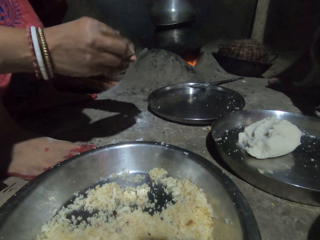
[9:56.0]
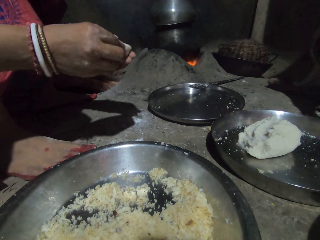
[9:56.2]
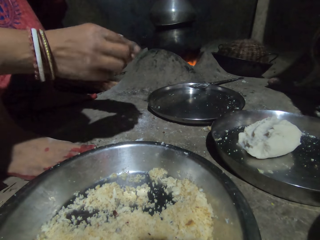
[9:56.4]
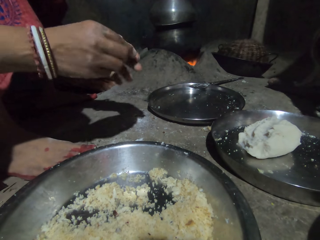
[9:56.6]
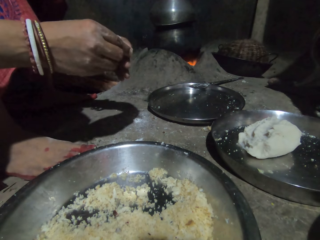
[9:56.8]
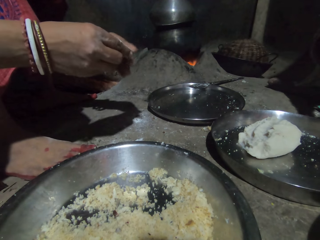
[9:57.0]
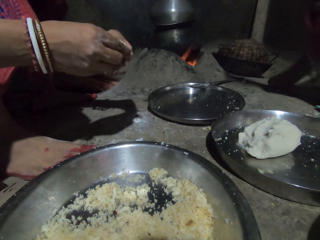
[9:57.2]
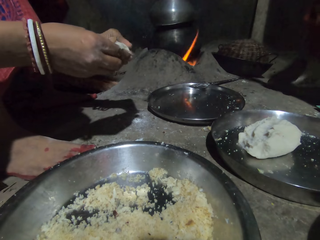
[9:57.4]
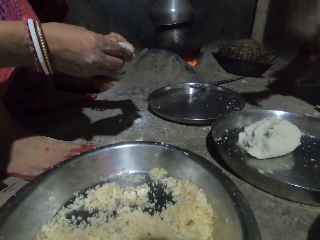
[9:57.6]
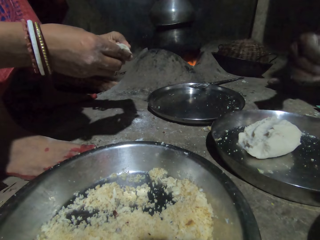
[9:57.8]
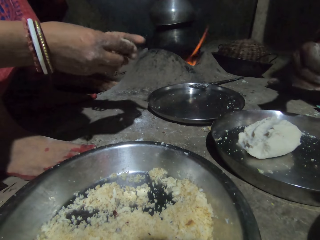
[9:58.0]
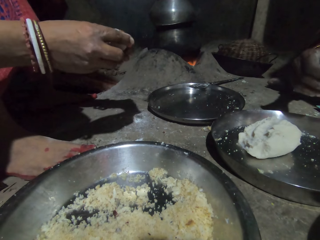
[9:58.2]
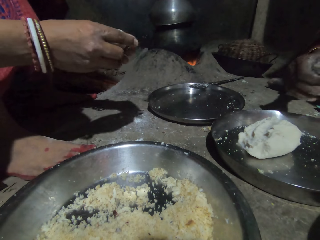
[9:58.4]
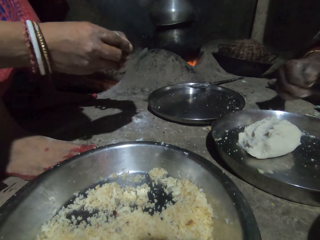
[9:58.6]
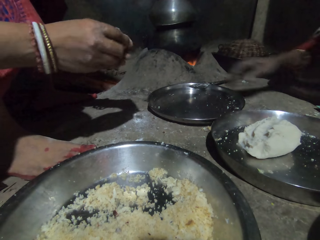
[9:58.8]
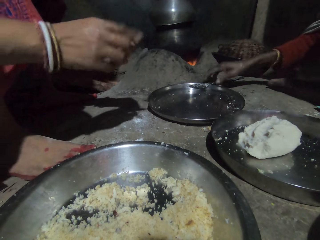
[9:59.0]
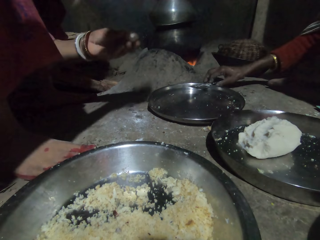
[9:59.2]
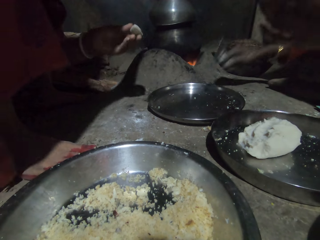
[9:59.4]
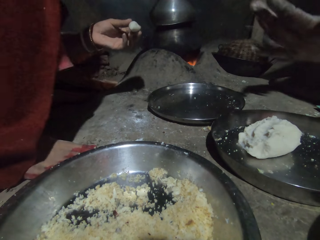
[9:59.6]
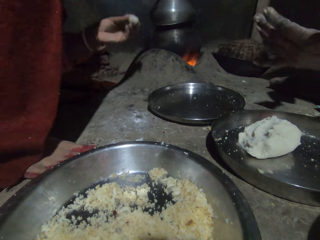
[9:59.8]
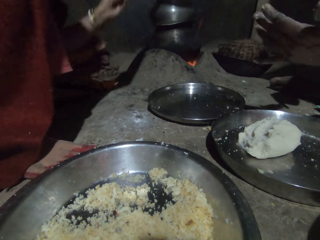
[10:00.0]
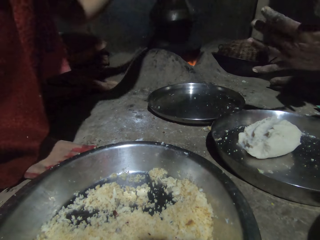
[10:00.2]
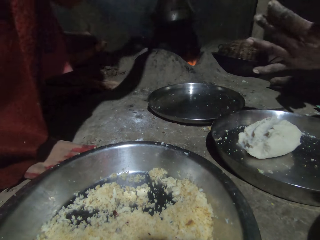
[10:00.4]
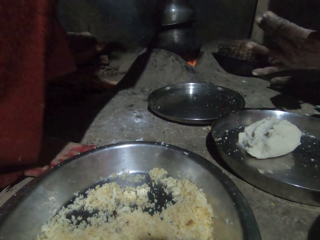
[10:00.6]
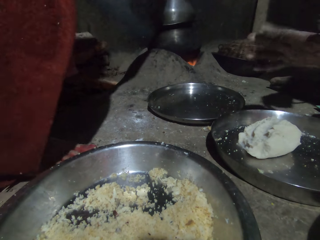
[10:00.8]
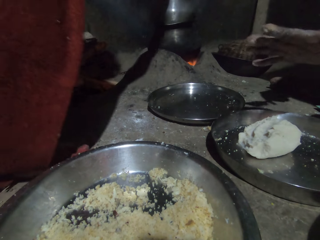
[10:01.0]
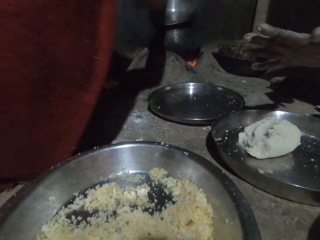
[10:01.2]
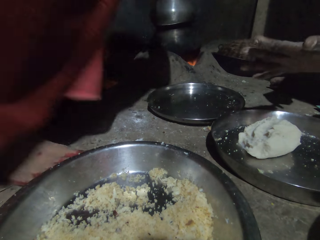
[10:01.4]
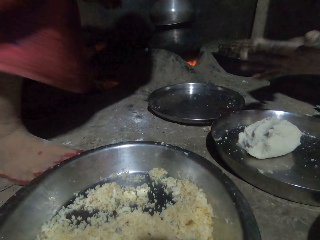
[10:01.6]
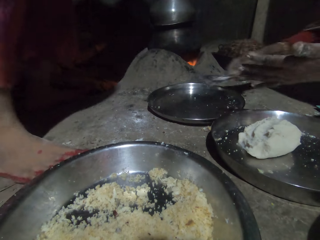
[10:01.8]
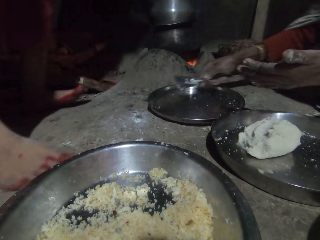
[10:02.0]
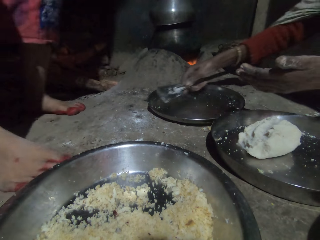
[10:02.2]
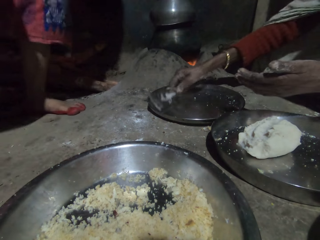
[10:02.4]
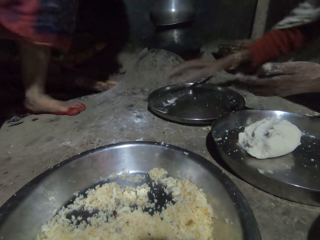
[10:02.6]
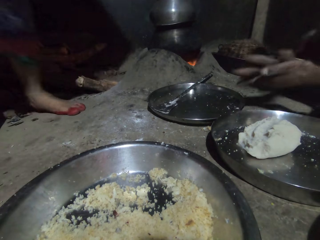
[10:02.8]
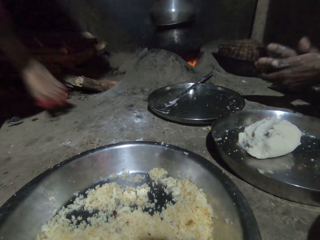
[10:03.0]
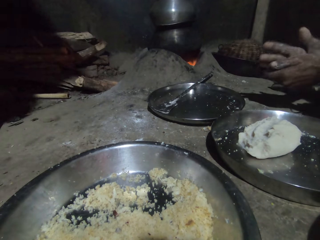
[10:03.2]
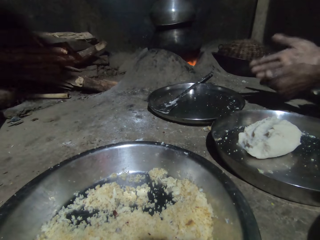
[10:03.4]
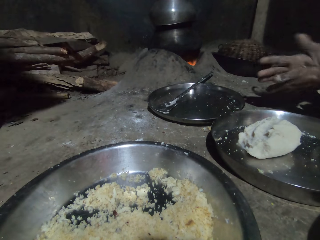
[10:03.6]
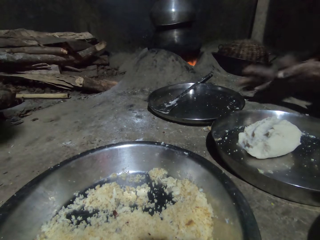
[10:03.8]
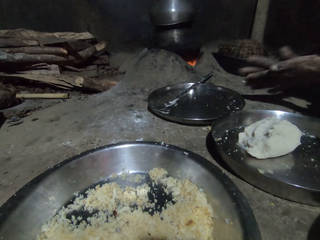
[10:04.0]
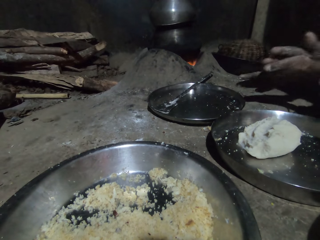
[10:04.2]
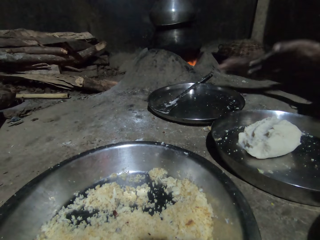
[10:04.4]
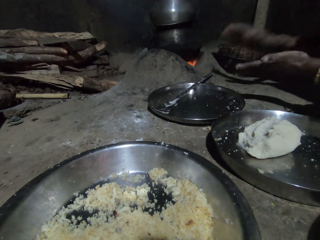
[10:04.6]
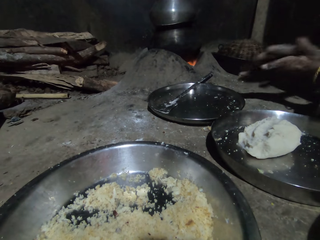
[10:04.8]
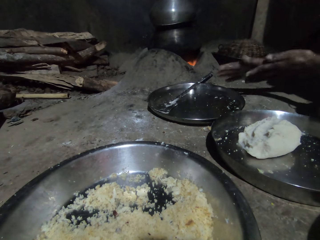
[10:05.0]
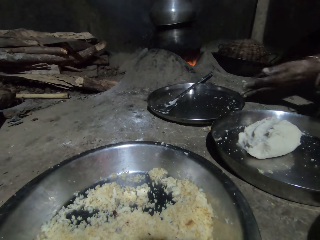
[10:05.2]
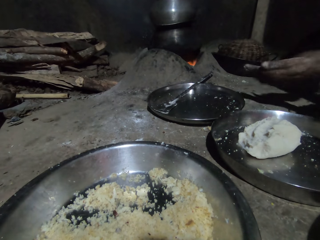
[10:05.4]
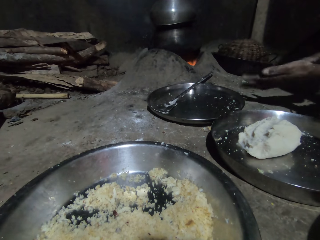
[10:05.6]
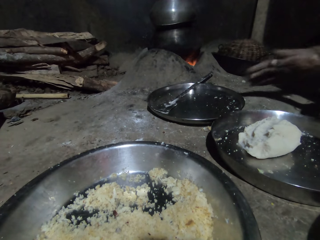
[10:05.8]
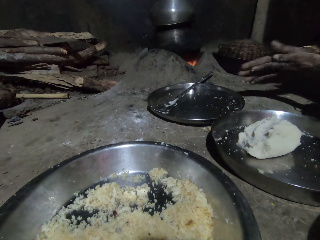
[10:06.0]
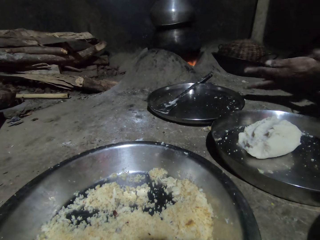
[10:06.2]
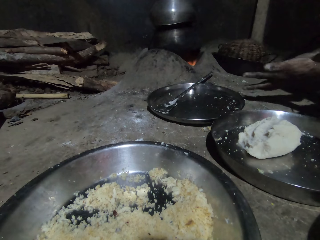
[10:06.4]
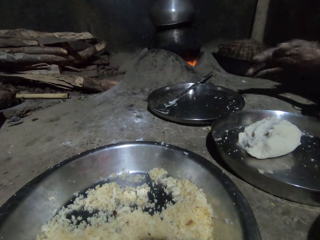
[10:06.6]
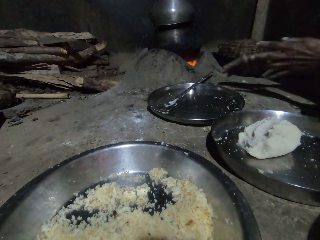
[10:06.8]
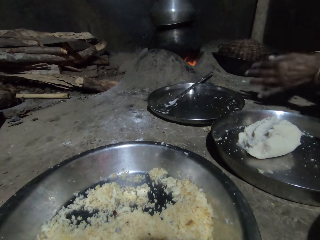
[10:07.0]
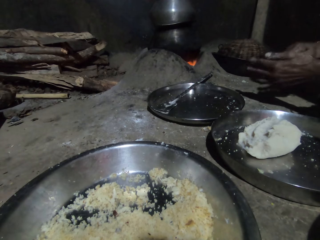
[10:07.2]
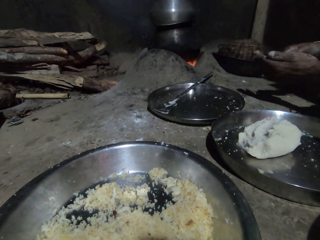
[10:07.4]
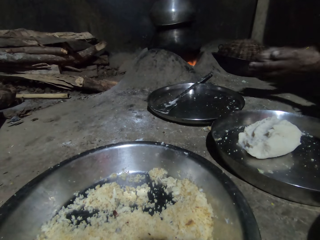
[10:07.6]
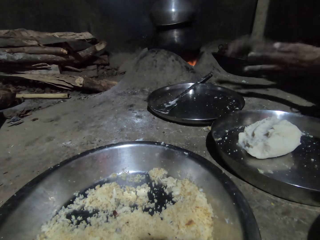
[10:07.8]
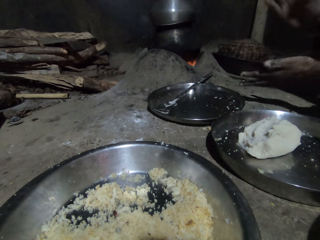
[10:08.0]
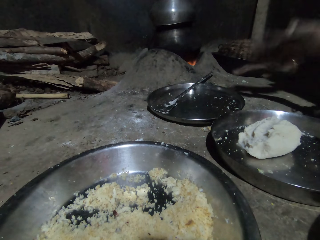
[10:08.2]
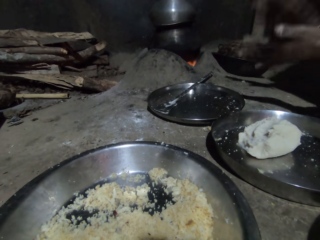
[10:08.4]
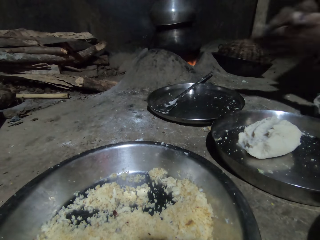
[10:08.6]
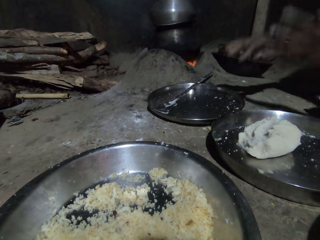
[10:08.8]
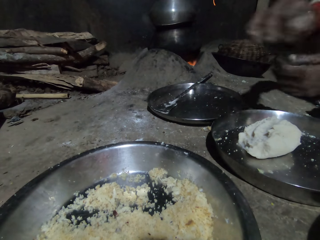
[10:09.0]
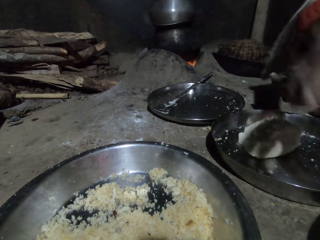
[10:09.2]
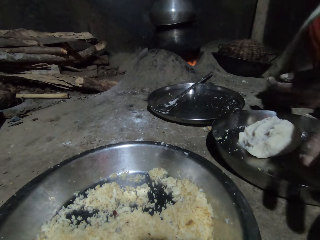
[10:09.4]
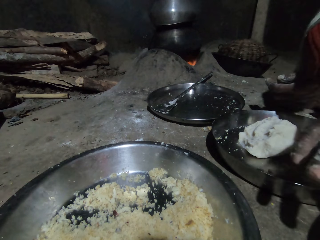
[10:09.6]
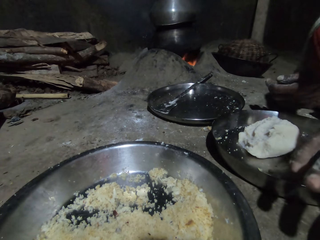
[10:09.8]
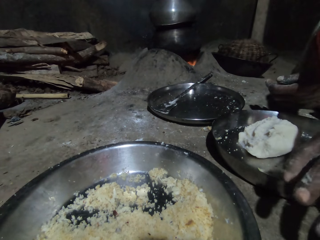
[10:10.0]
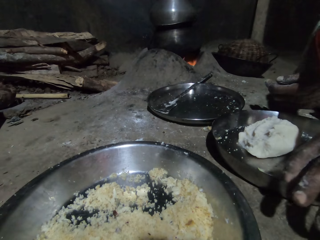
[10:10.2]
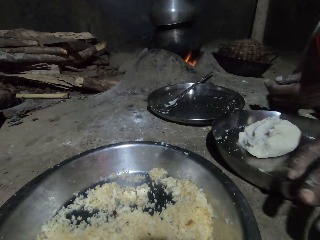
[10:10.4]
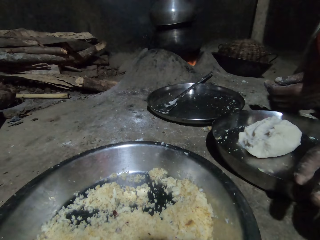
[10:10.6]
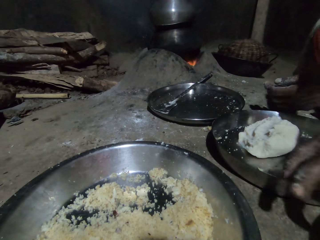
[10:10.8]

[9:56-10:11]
A person picks up a spoon with the right hand and places the spoon on the tray with the right hand. The person rubs both hands.

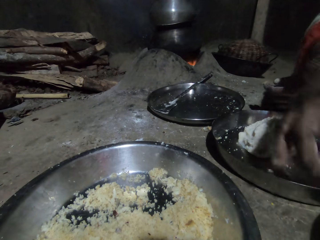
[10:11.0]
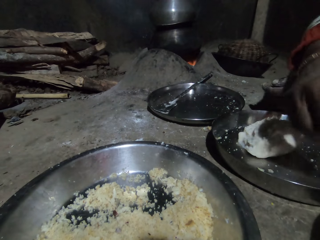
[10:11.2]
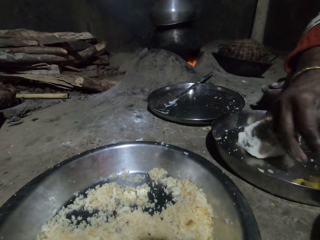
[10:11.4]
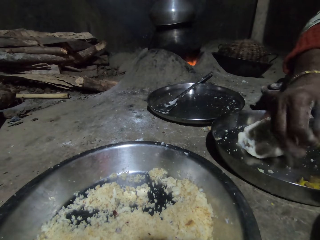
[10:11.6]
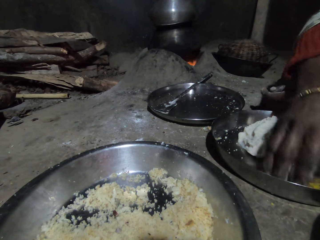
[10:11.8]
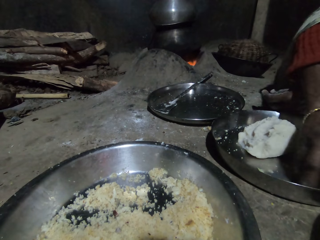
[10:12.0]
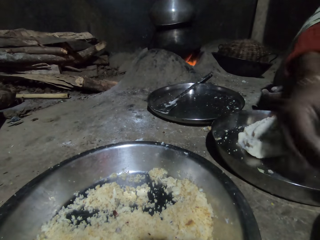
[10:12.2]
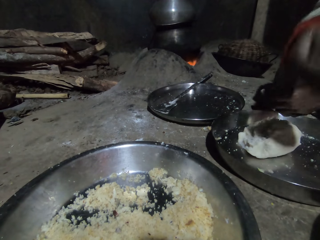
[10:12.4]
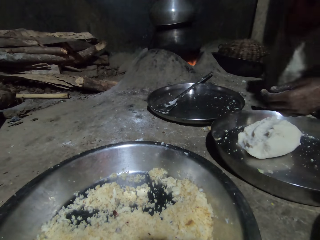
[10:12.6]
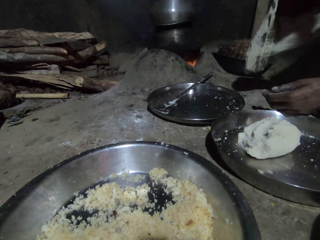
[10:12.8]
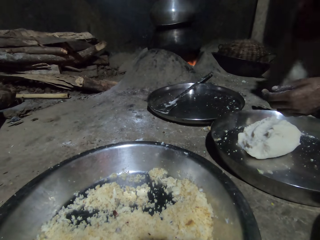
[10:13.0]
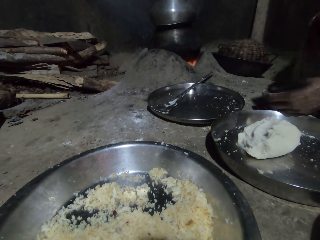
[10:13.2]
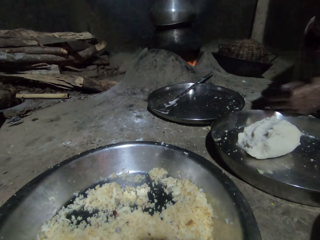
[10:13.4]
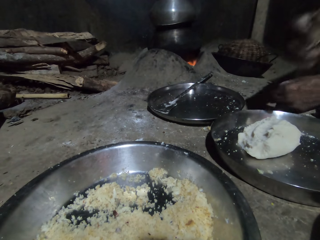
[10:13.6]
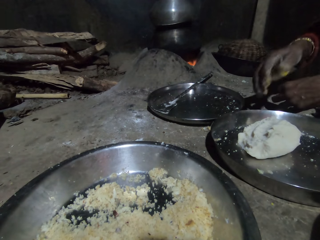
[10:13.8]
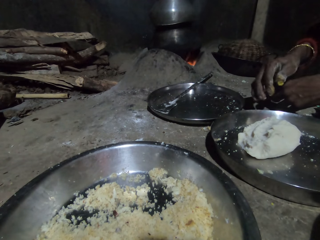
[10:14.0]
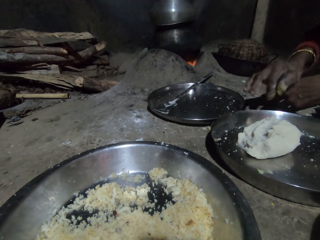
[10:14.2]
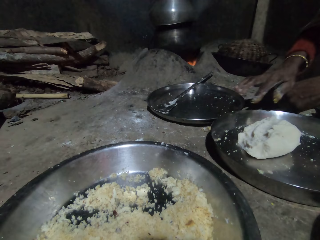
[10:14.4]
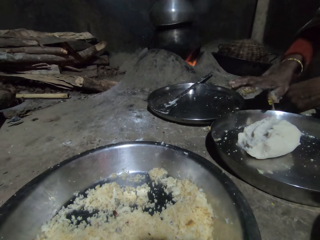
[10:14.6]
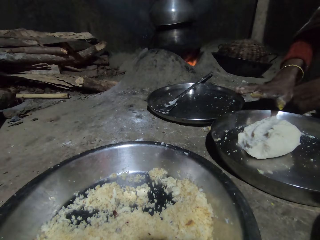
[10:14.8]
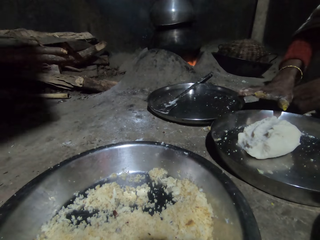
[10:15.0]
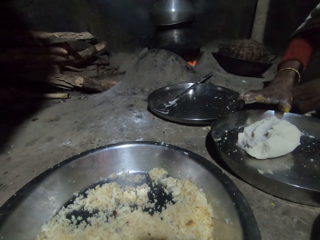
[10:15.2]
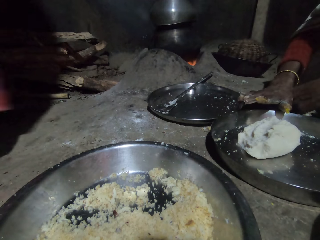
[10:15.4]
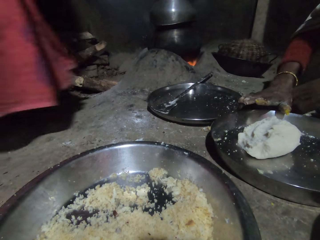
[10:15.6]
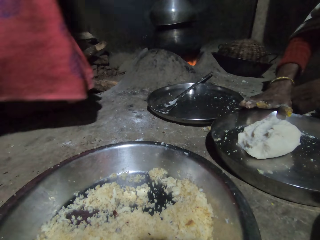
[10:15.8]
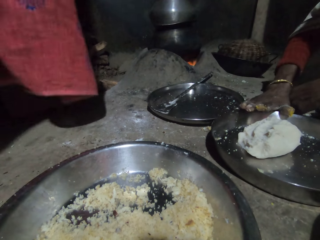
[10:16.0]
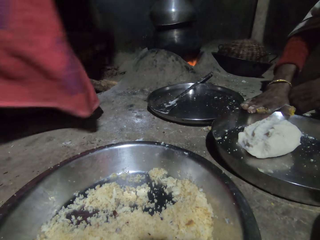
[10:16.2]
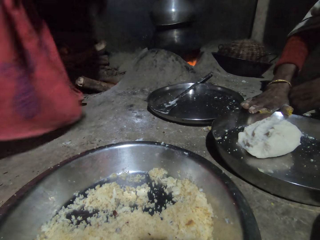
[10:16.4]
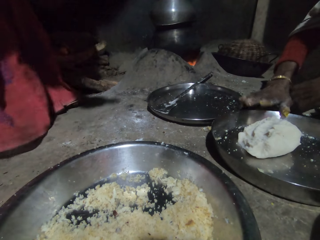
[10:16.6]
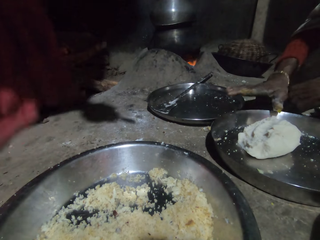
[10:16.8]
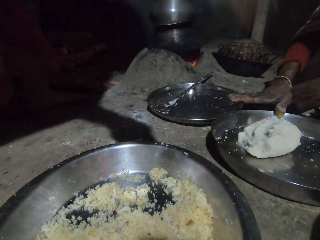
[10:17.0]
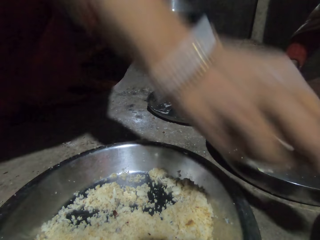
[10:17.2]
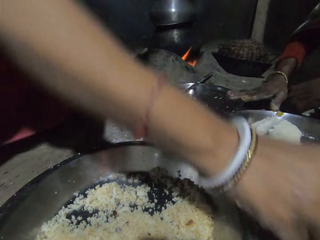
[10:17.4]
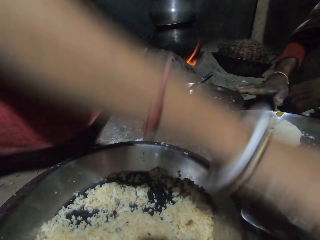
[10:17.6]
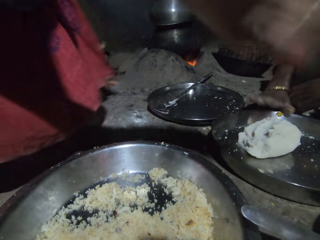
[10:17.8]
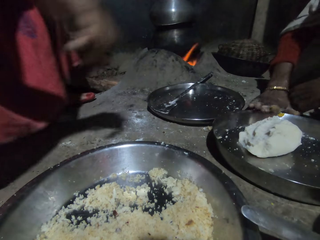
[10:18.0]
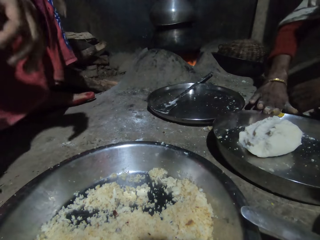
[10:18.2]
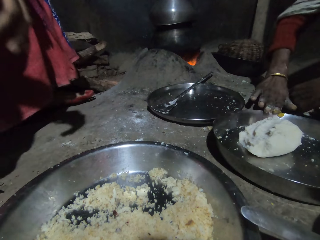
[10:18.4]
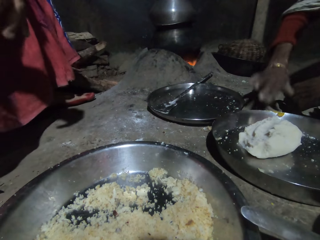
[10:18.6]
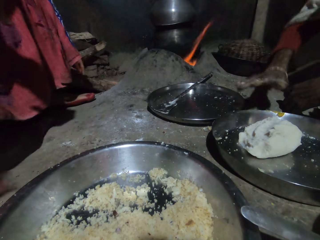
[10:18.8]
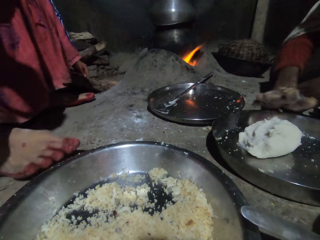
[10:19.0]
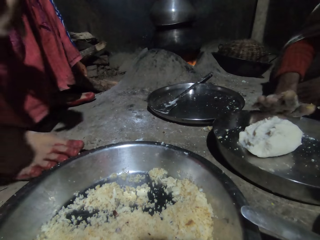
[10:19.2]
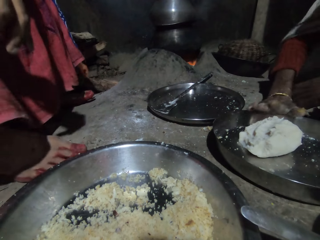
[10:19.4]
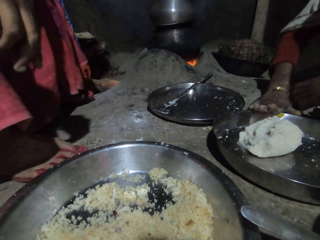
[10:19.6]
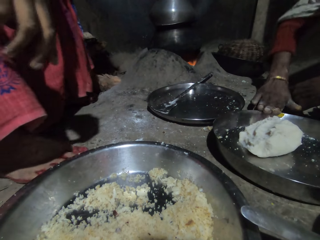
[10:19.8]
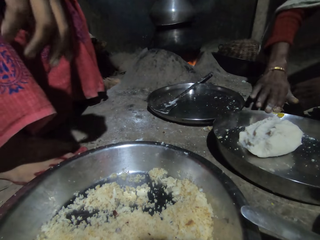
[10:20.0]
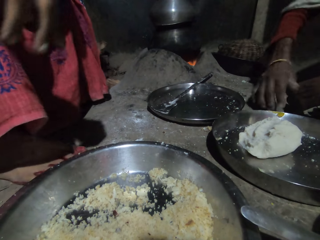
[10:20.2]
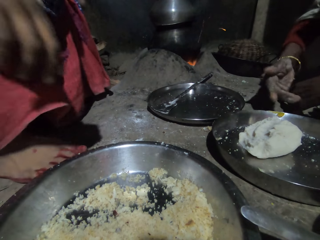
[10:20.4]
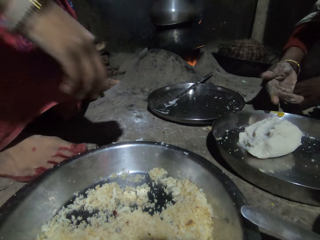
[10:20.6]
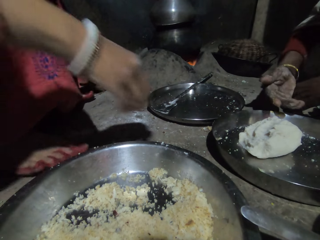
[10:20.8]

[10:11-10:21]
A person picks up something with the right hand. Another person places a spoon with the right hand.
